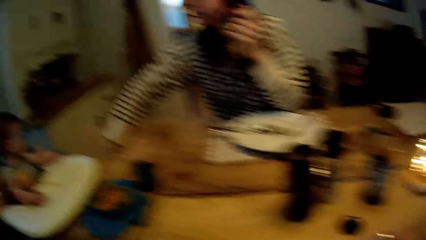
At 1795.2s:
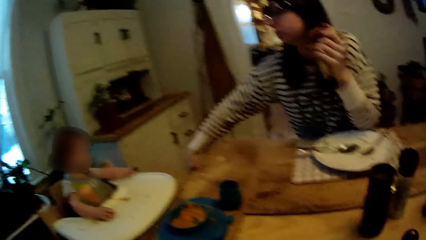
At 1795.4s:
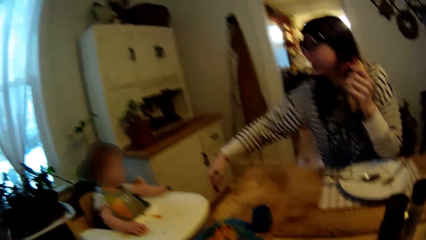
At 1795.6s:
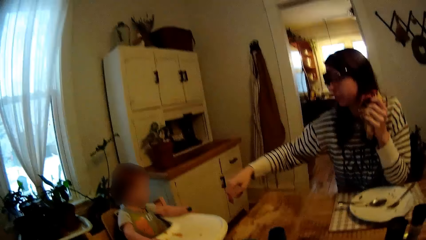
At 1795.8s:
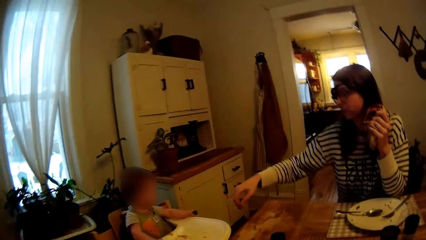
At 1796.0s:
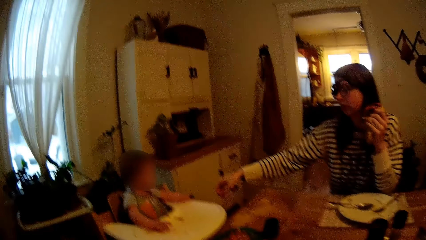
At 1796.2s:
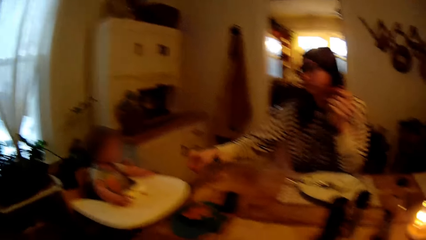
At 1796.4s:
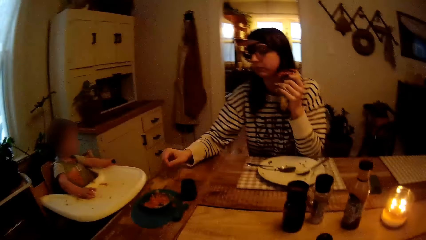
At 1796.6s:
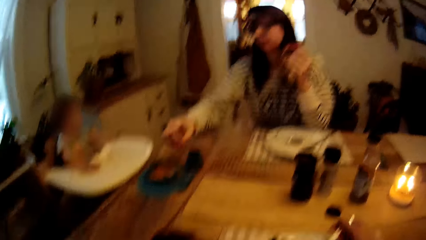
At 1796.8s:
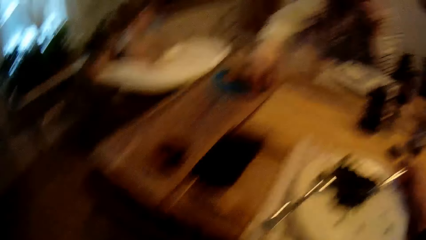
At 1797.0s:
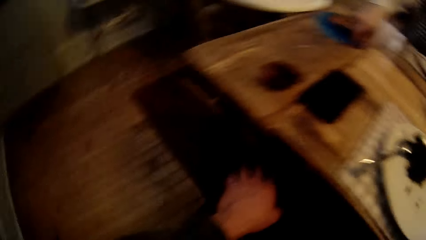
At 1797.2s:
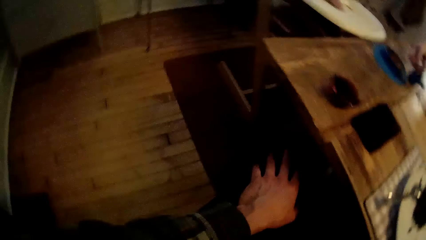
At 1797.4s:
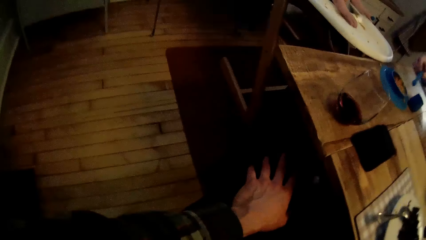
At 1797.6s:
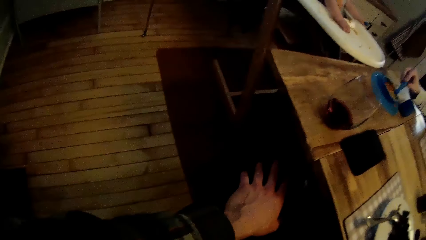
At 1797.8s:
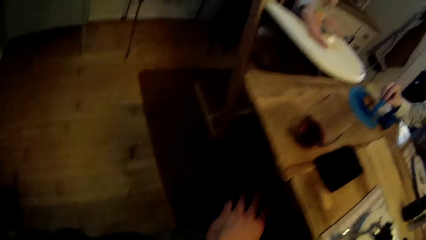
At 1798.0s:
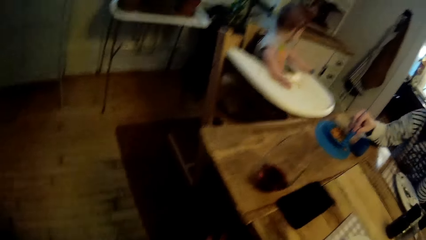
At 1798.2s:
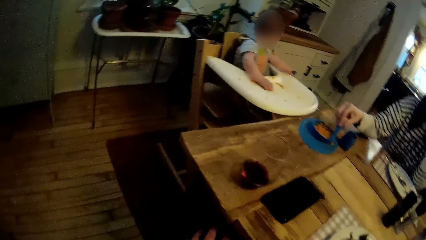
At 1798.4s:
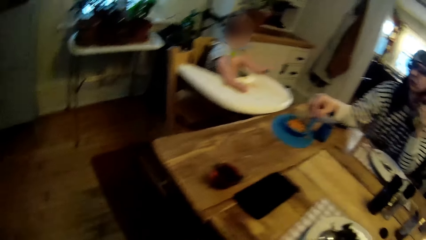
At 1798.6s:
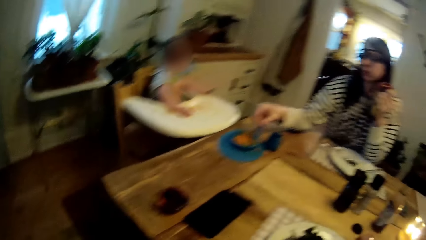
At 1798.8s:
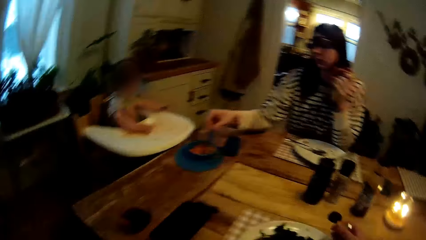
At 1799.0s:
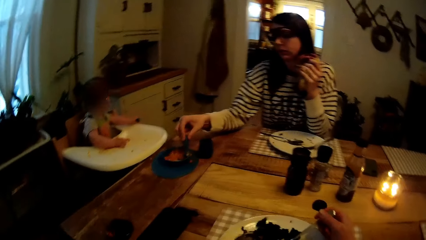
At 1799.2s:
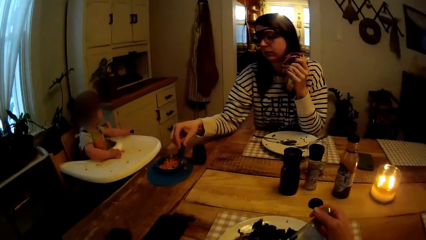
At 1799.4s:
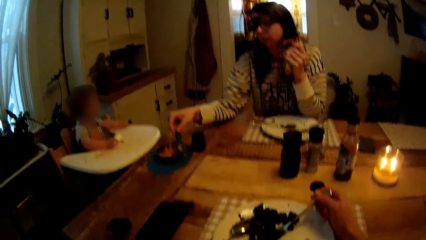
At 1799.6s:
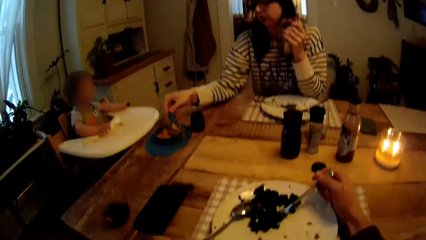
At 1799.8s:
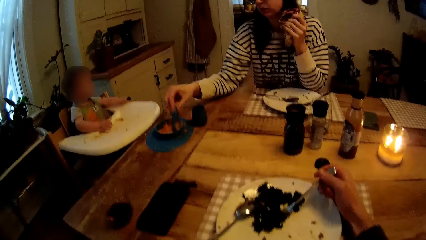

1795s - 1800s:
The woman interacts with the baby and stretches her right arm towards the baby. The woman scoops food from the baby's plate with the spoon. The camera wearer looks down. They interact with the baby.
